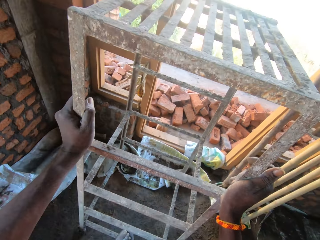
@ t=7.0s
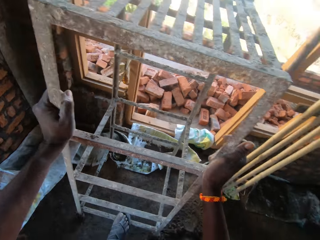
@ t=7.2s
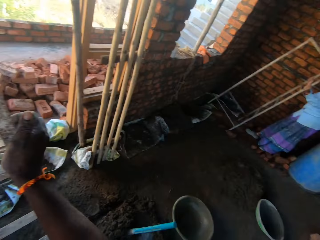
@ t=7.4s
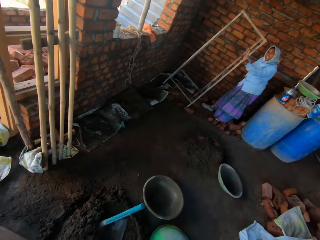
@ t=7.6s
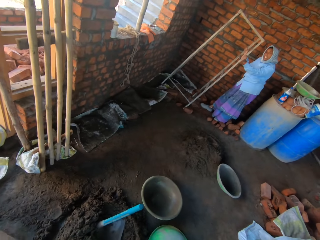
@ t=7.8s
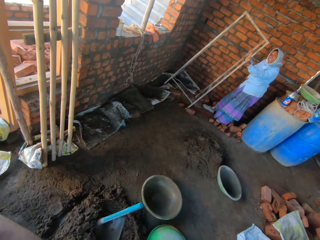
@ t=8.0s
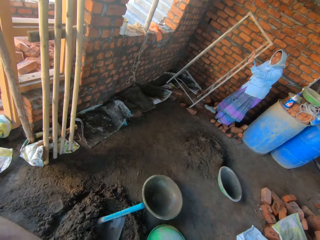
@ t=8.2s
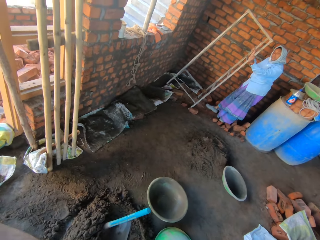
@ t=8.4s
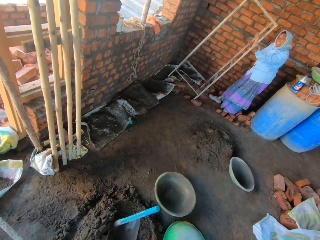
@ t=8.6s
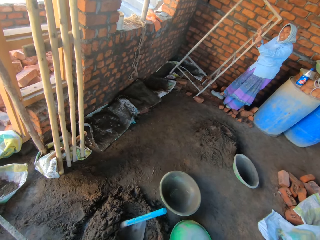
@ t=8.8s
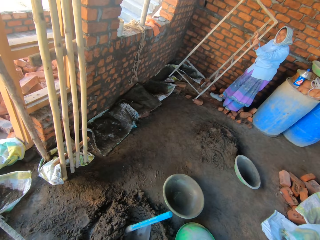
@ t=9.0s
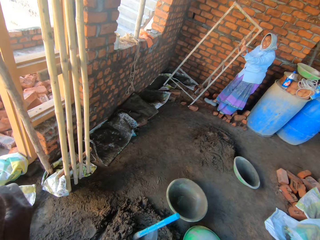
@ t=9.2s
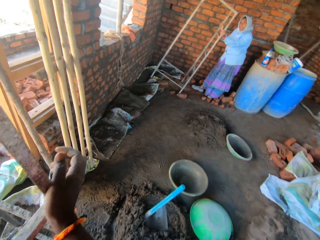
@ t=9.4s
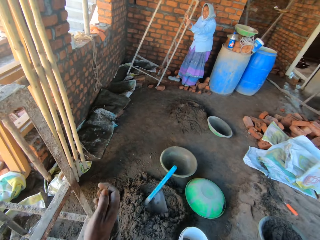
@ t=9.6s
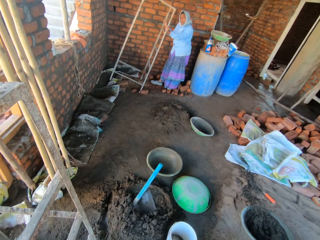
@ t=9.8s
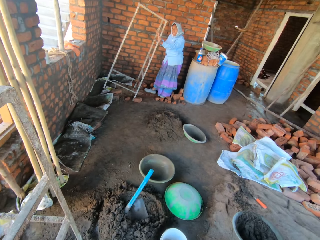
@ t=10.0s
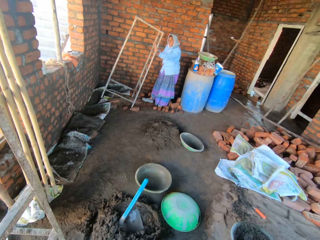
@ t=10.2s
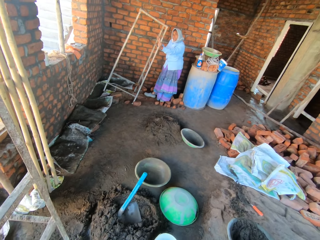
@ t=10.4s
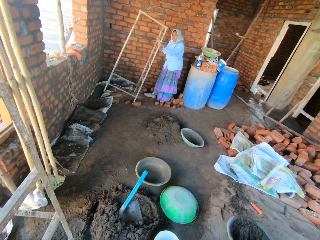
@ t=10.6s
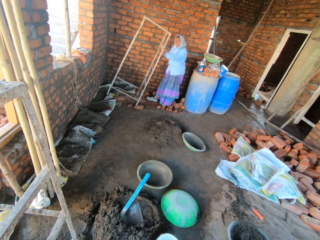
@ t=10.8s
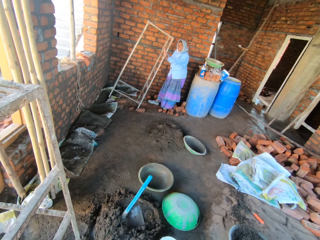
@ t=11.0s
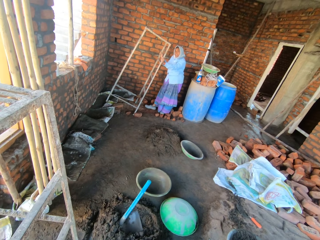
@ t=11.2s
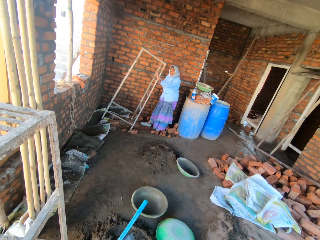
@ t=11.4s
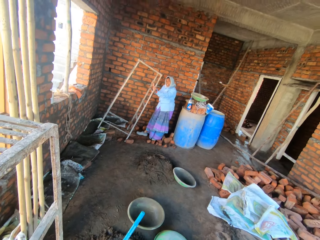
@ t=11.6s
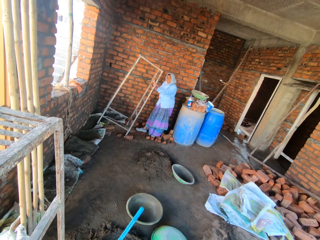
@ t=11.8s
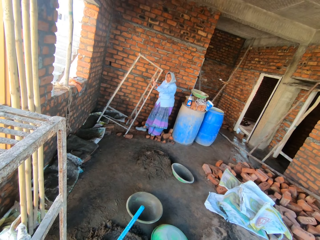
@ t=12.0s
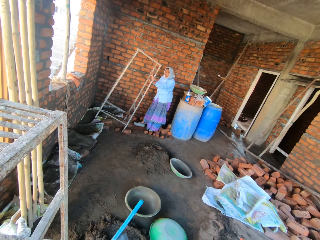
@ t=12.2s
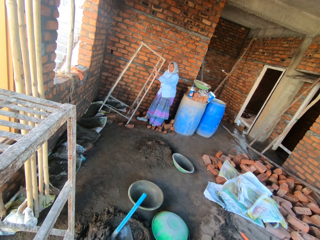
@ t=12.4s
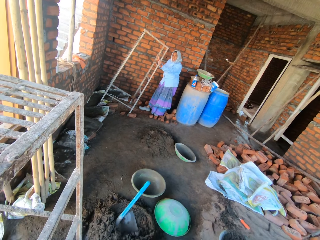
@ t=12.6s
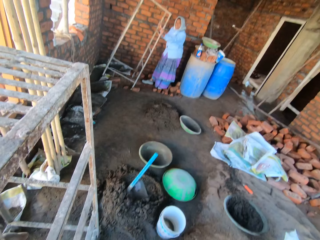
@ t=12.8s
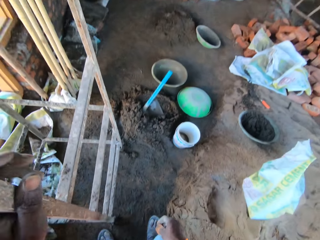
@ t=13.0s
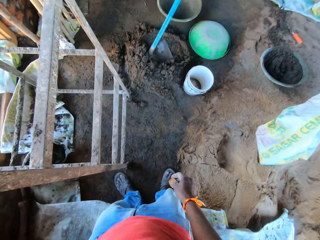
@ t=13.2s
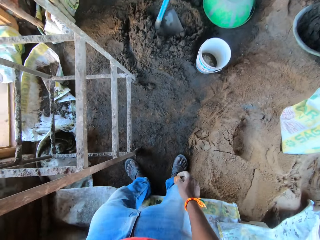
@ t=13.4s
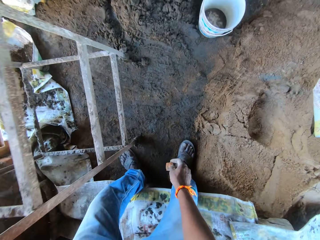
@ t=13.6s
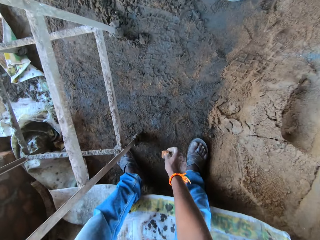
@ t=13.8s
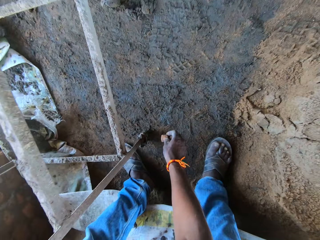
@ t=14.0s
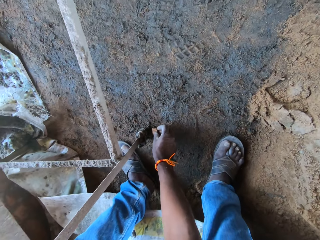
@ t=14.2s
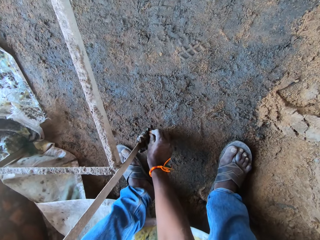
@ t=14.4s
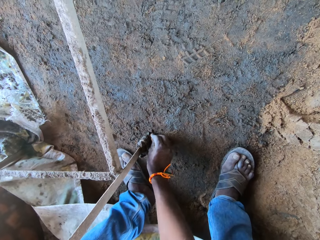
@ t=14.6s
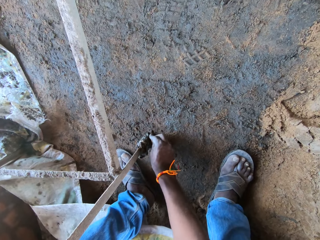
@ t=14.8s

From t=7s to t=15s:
A woman interacts with the camera wearer. The camera wearer looks aside. He supports the scaffold leg with a stone in his right hand. He fixes something on the ladder.

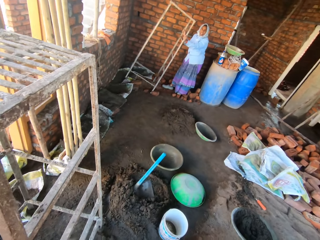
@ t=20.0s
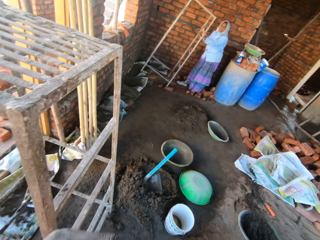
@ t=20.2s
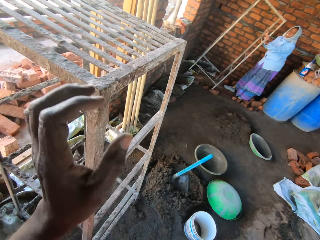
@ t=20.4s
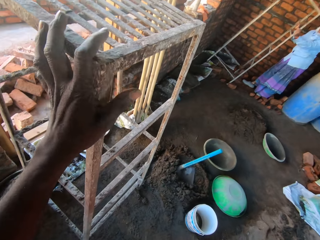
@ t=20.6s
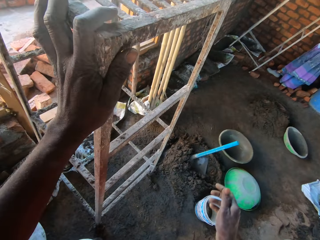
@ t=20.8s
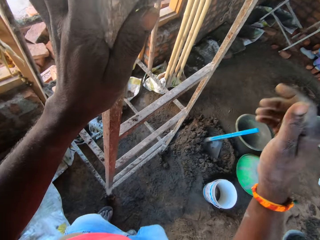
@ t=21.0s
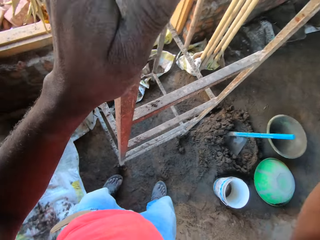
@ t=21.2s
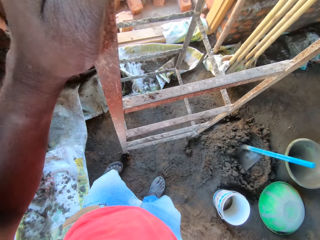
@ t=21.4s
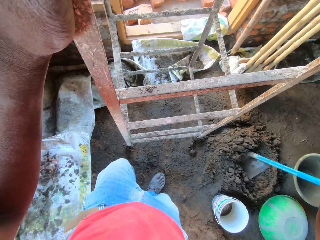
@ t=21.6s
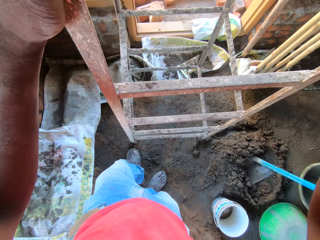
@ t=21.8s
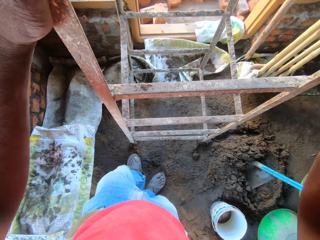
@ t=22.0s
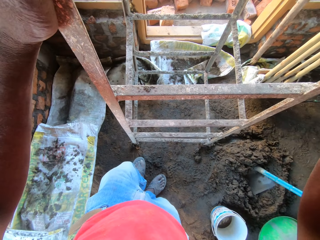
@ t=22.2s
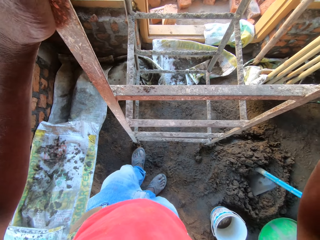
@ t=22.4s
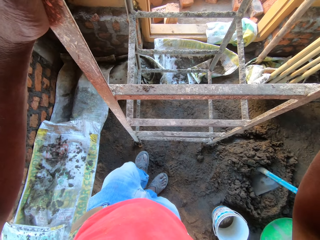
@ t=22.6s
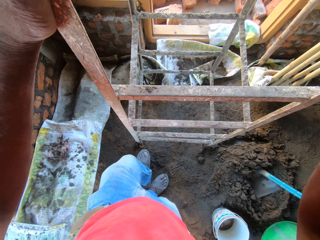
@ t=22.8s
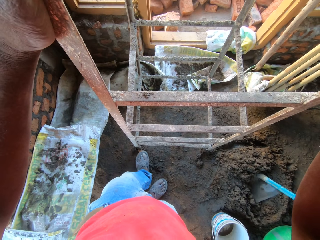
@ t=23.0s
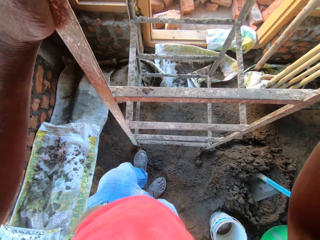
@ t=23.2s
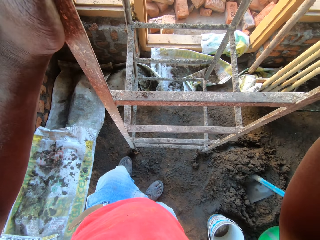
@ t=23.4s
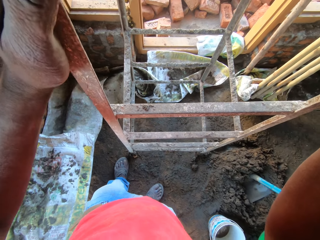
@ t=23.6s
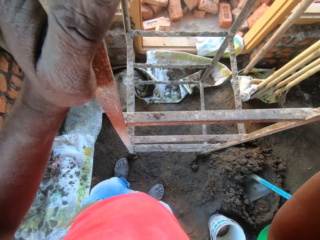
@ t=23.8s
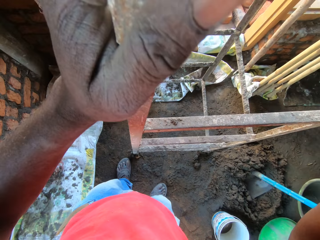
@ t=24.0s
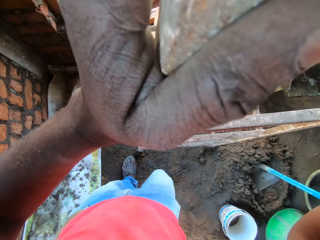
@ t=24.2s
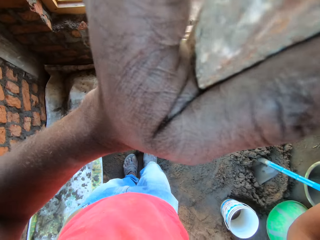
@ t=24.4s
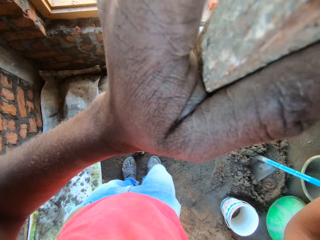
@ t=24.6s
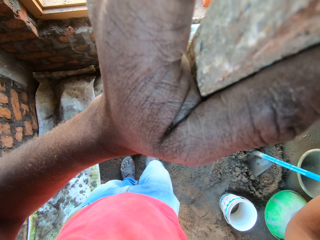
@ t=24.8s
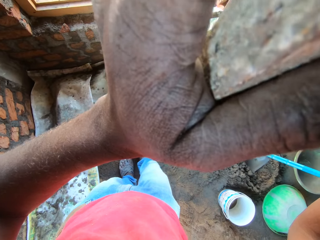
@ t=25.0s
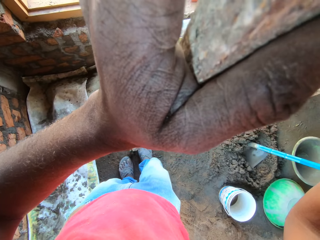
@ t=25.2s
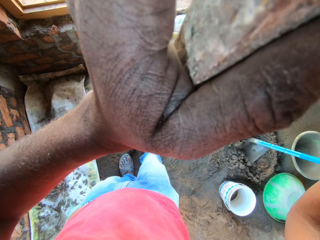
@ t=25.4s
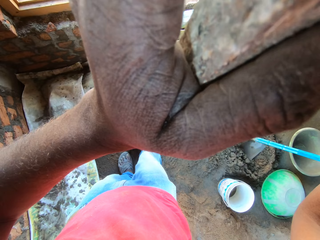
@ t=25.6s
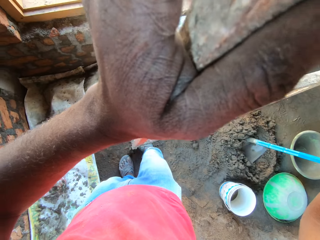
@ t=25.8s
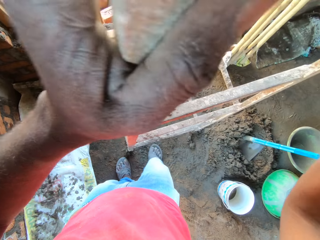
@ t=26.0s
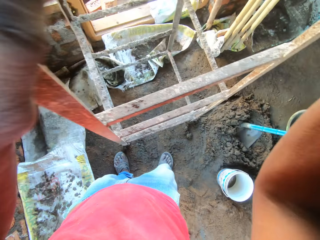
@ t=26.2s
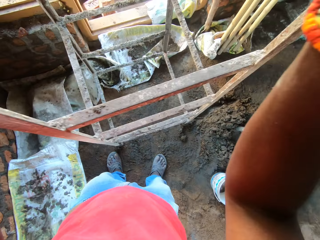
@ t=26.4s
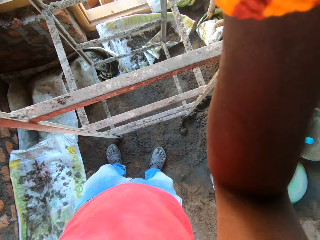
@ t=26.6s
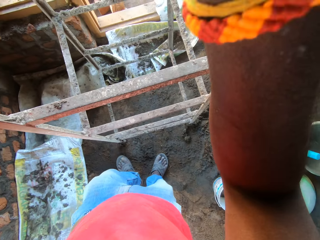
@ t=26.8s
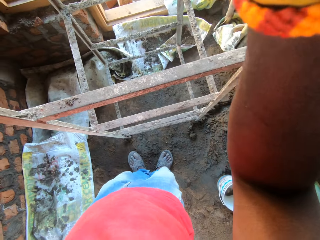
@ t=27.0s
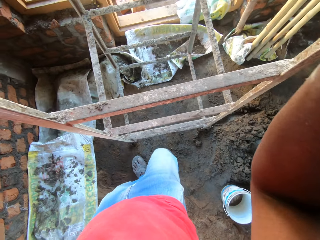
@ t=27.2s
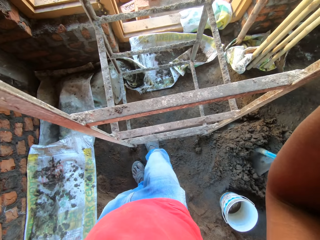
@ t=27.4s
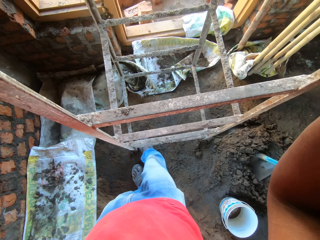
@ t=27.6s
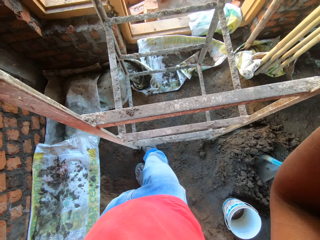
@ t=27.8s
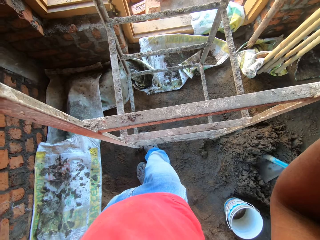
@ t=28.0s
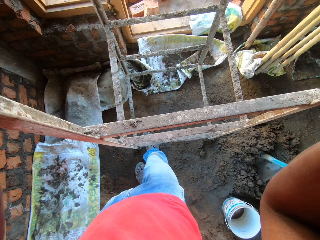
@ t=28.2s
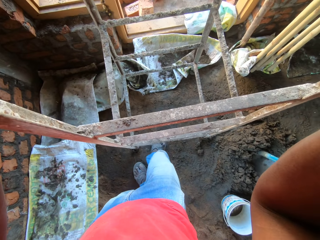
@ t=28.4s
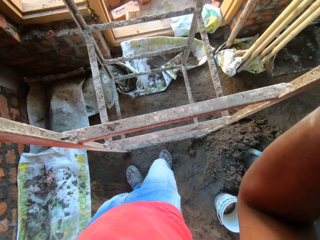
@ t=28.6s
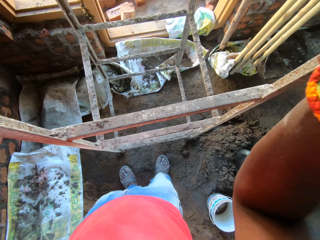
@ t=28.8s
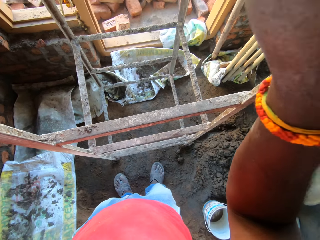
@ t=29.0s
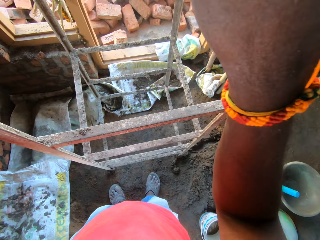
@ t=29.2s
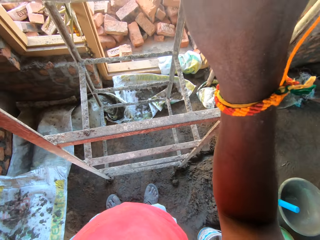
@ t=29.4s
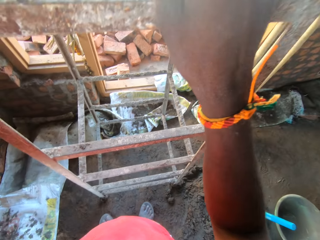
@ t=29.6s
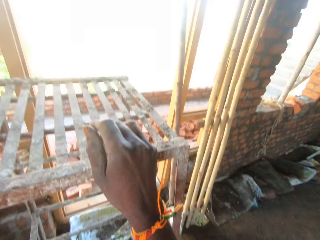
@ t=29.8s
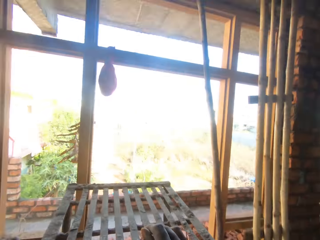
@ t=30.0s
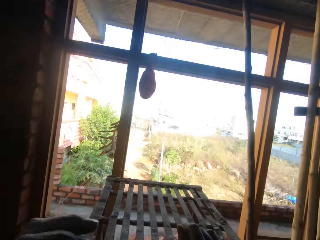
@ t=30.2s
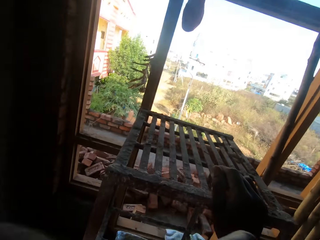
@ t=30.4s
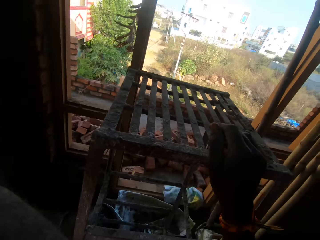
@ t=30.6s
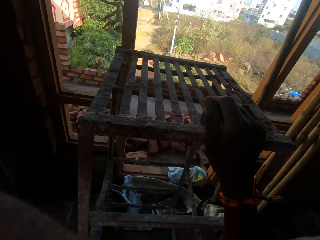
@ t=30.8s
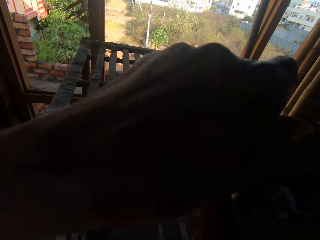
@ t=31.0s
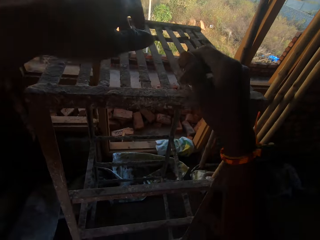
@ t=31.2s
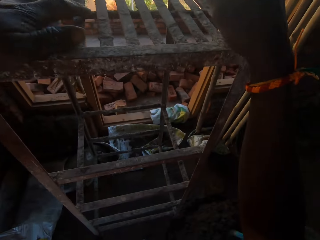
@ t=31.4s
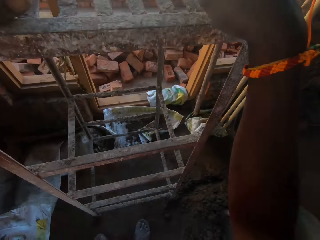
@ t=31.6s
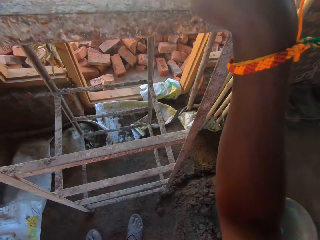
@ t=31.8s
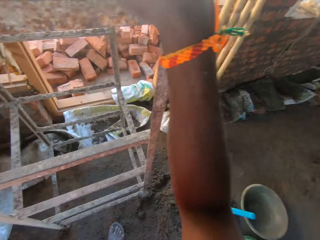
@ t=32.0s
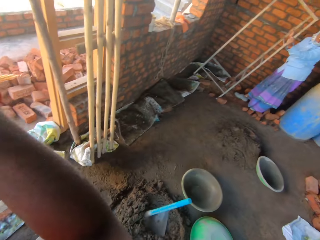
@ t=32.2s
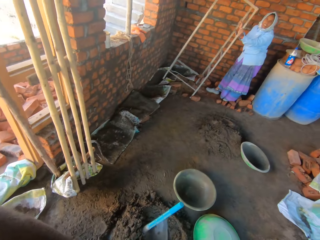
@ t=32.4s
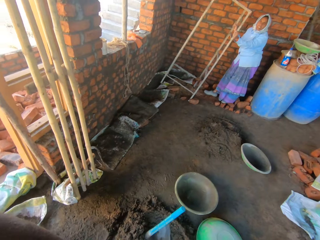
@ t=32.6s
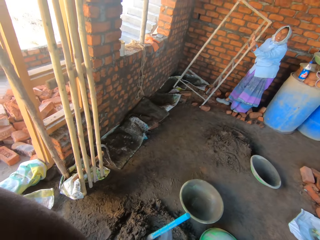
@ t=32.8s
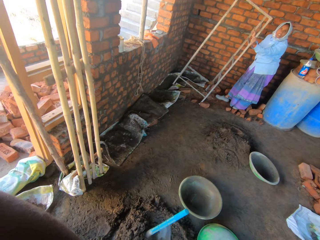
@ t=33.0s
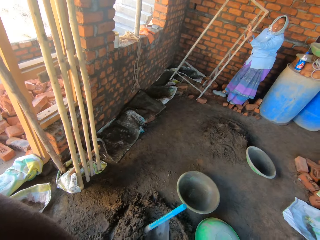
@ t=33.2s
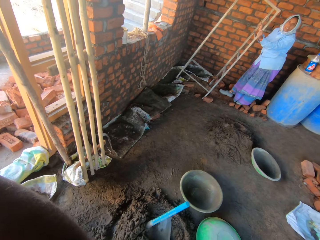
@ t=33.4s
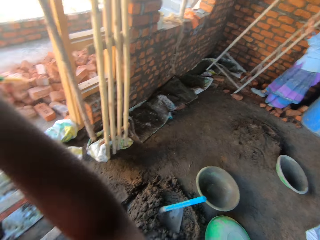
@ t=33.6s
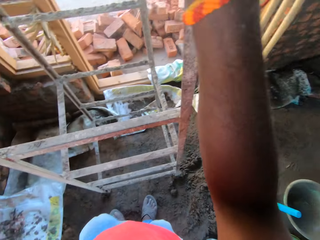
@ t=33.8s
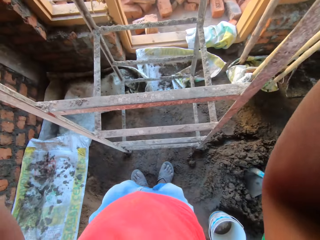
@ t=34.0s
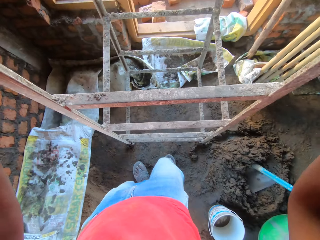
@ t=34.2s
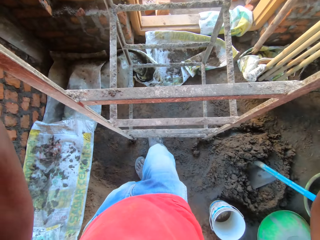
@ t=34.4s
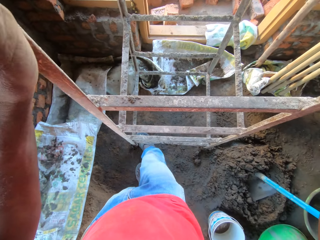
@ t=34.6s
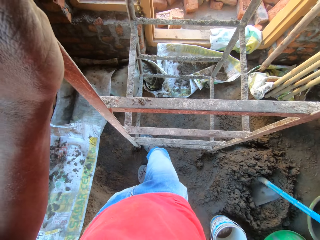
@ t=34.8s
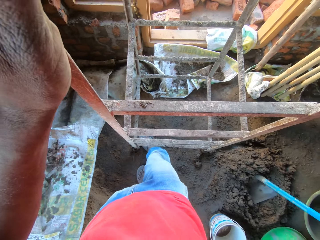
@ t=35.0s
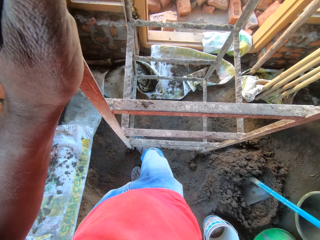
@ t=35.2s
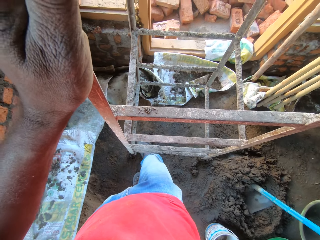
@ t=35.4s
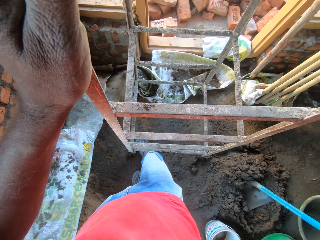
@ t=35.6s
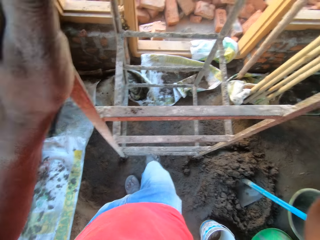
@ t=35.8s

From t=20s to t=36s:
The camera wearer touches the scaffold leg with his left hand. He adjusts the stone by the scaffold leg with his left foot. He pushes something with the leg. He adjusts the stone by the scaffold leg with his right foot. He moves a stone on the floor with his right foot. He touches his face with his left hand. He looks aside. He hits the scaffold with his right foot. He pushes something with the leg.
